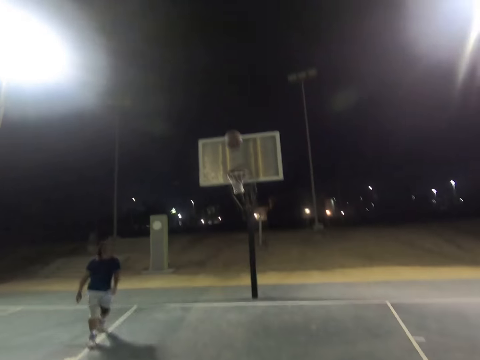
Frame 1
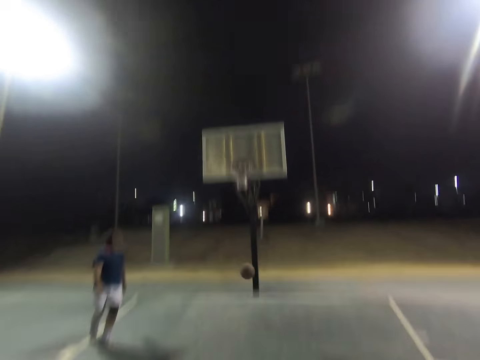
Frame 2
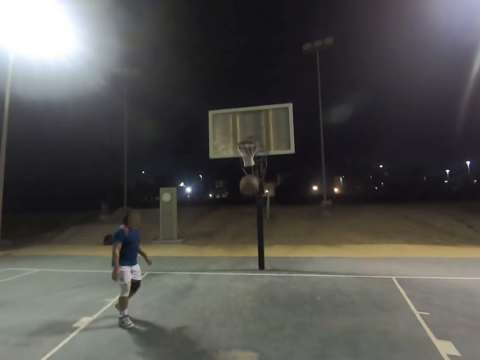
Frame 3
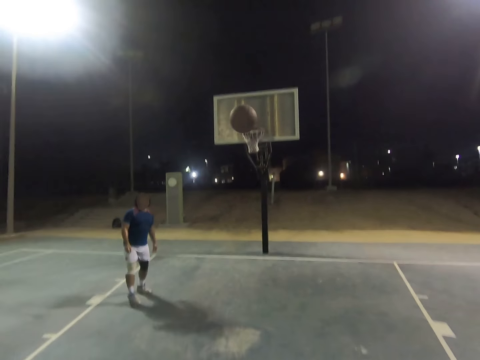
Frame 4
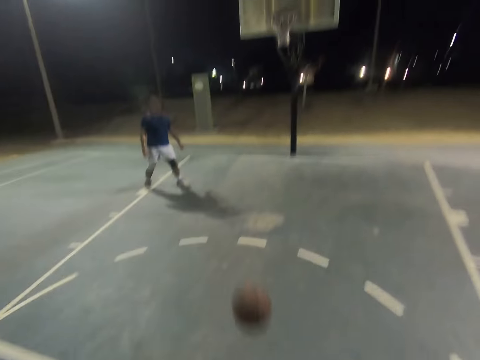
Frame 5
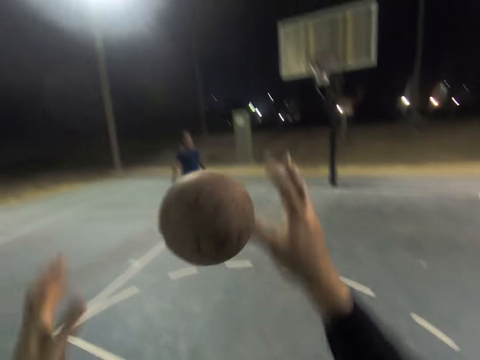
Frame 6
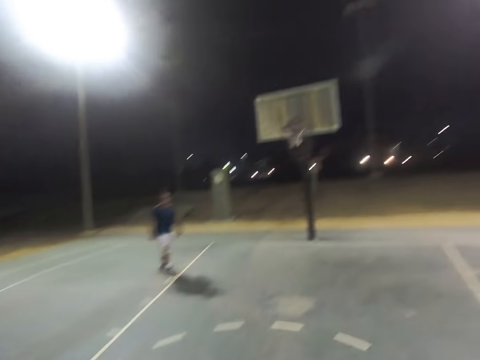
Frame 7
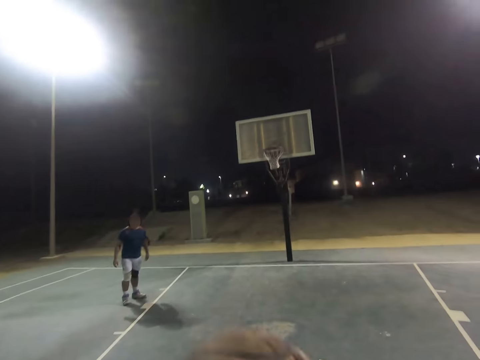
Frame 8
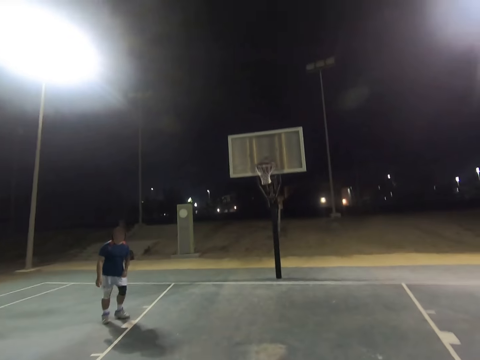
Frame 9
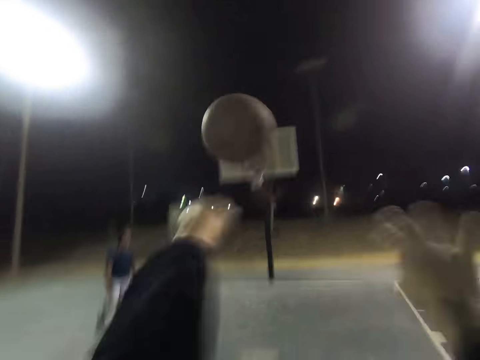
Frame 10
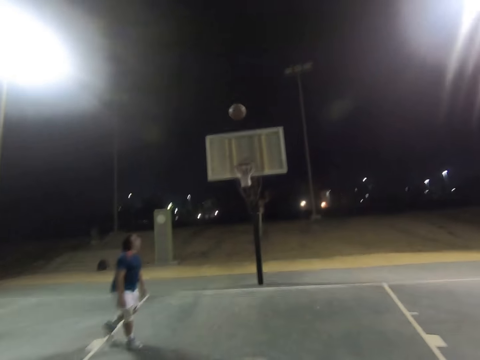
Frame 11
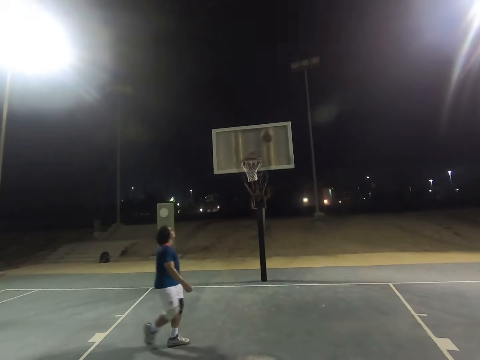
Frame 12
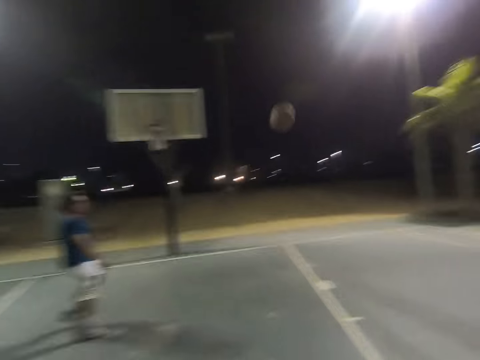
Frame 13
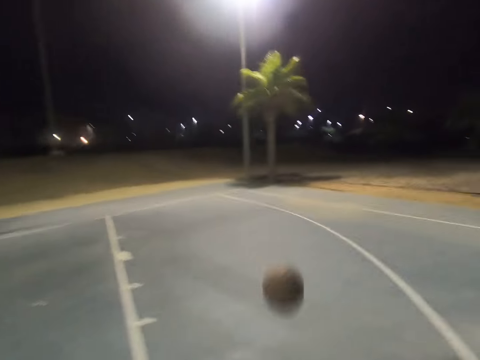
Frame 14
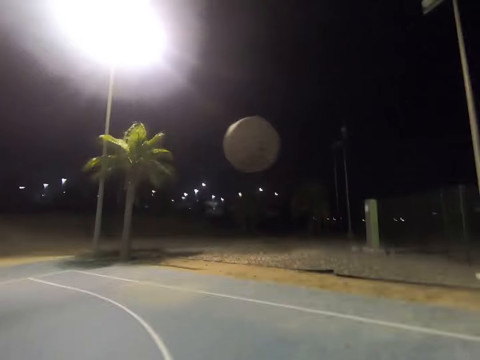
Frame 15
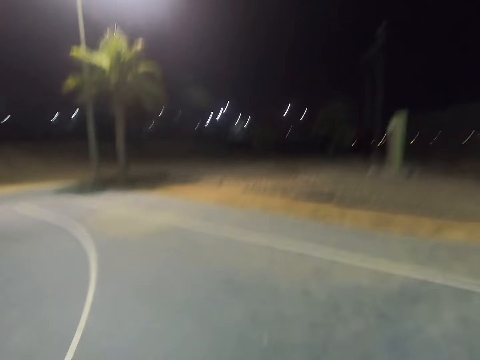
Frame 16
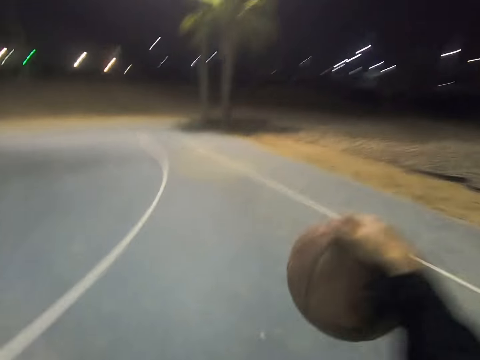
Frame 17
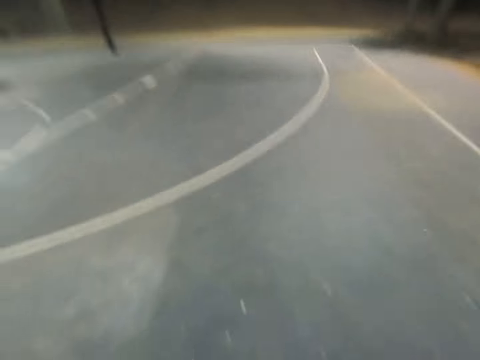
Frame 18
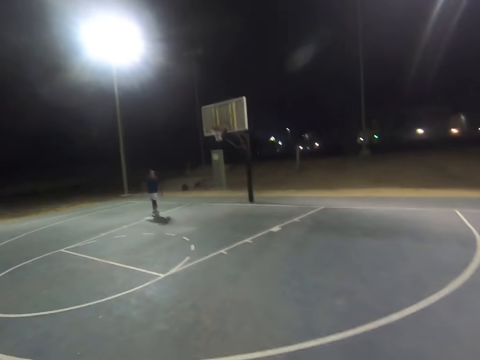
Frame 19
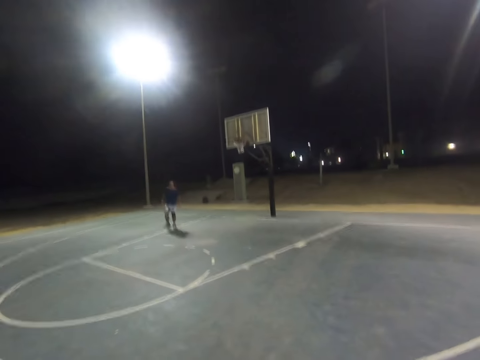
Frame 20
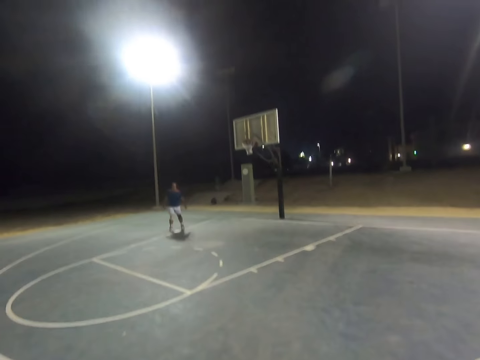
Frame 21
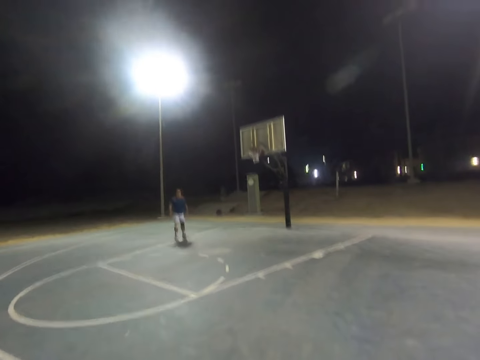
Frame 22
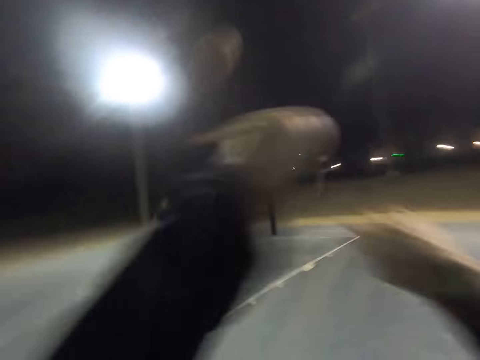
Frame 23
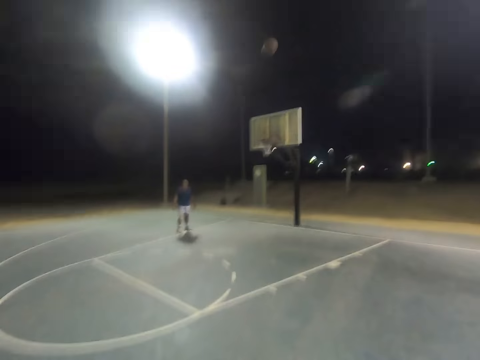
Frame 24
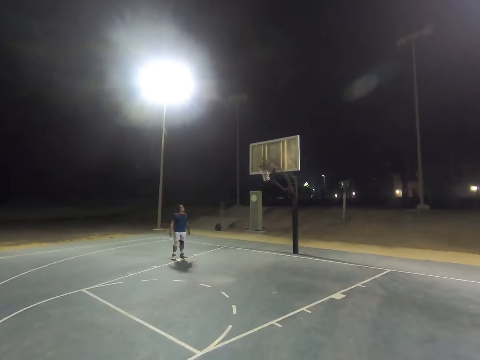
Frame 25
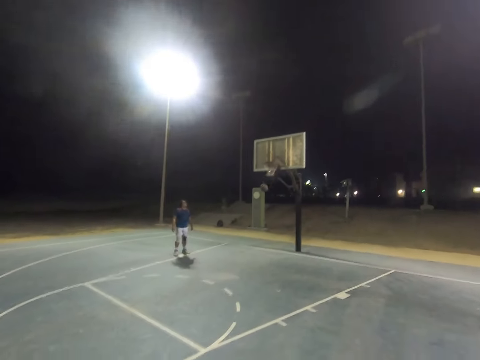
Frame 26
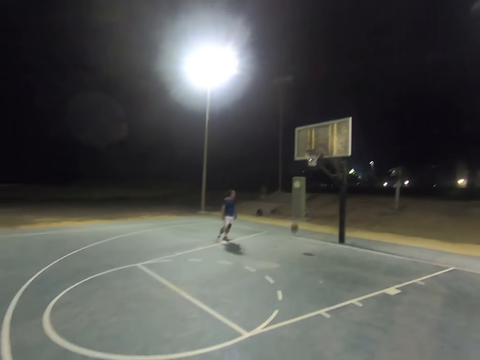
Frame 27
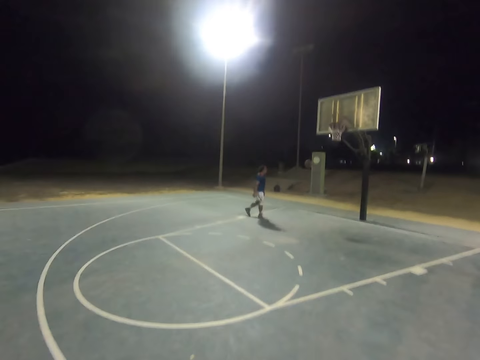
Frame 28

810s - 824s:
The camera wearer shoots the ball to the hoop. They take the ball. They shoot the ball to the hoop.

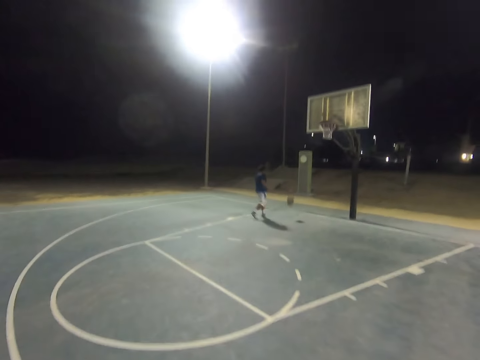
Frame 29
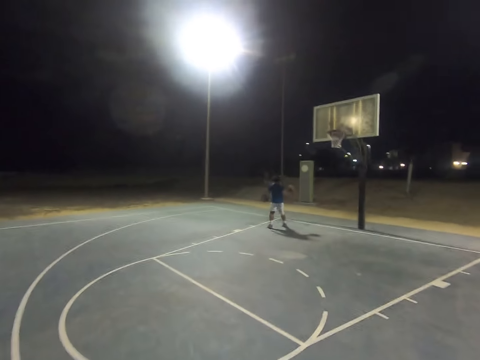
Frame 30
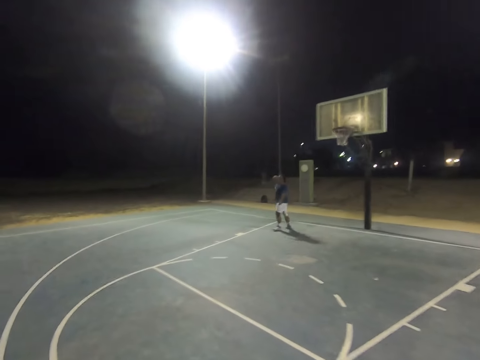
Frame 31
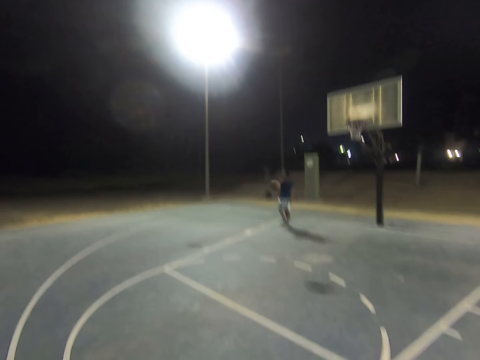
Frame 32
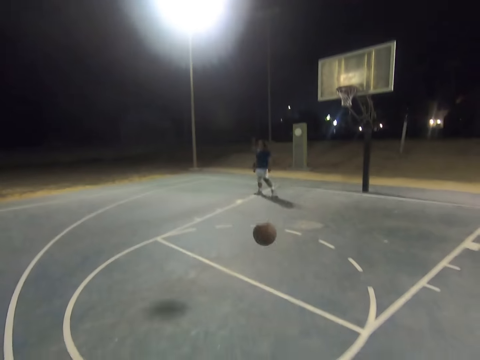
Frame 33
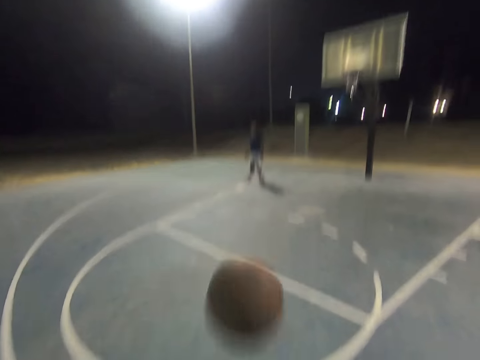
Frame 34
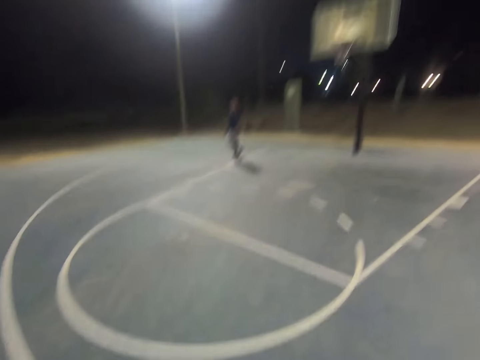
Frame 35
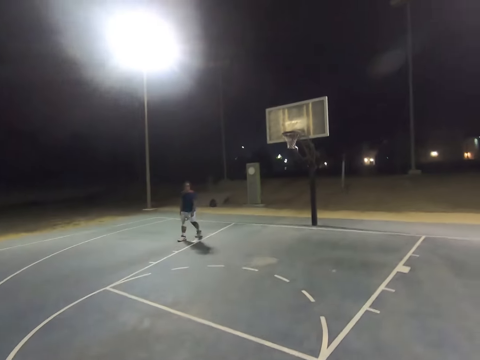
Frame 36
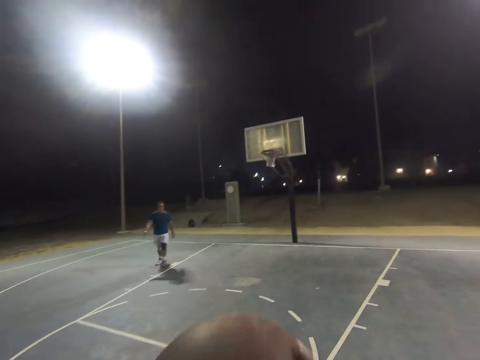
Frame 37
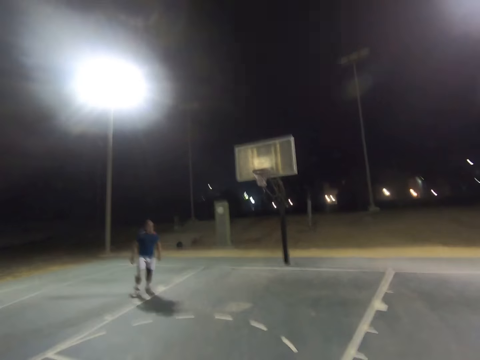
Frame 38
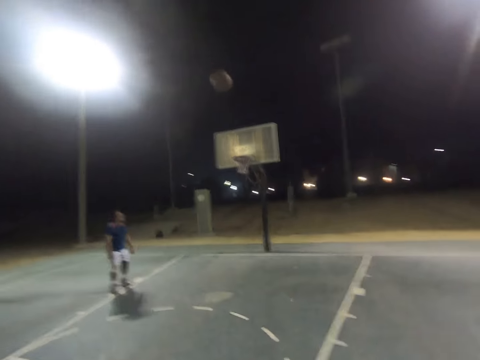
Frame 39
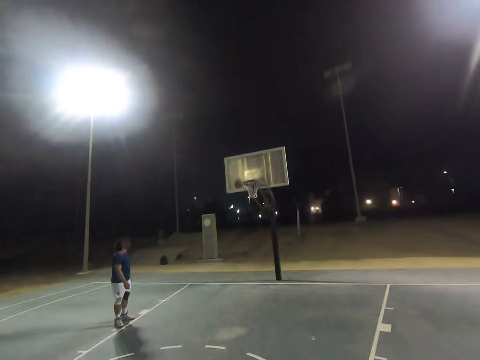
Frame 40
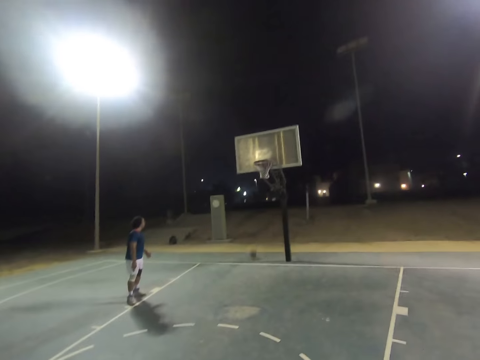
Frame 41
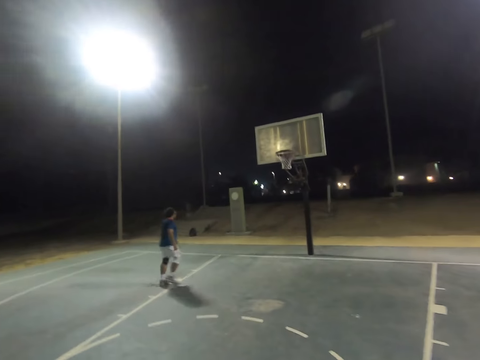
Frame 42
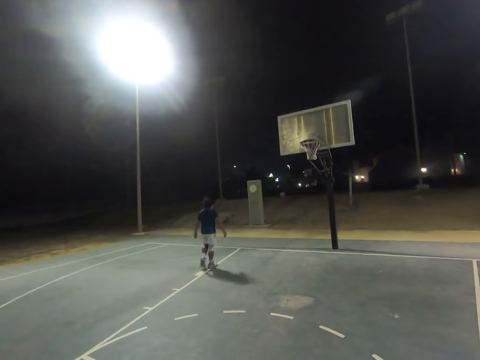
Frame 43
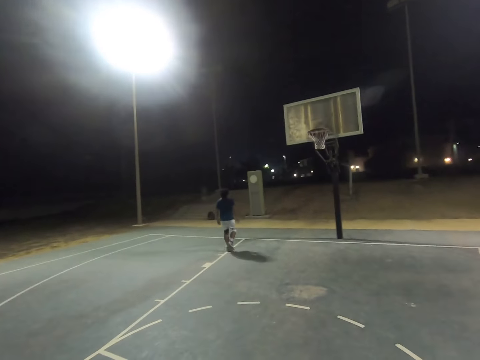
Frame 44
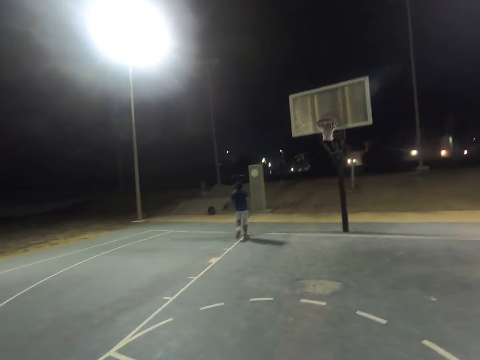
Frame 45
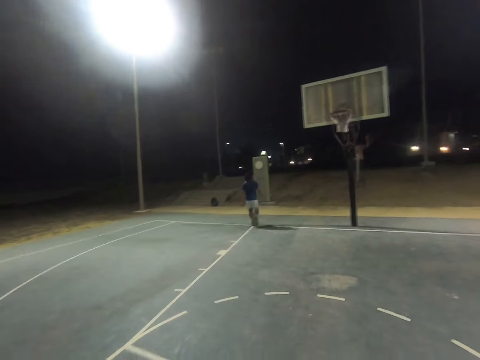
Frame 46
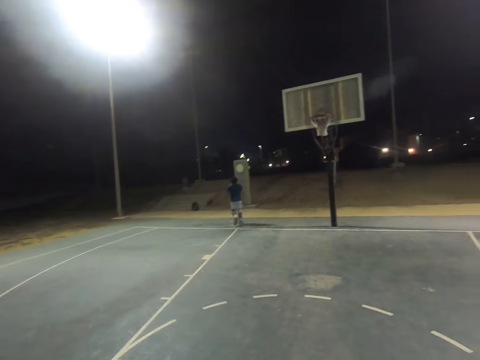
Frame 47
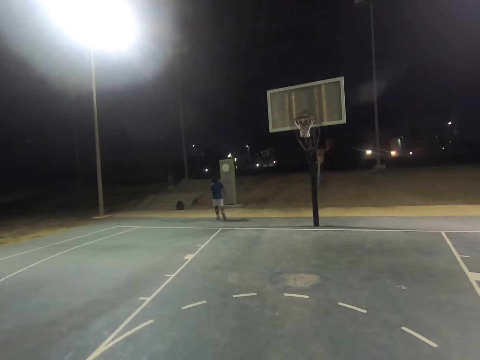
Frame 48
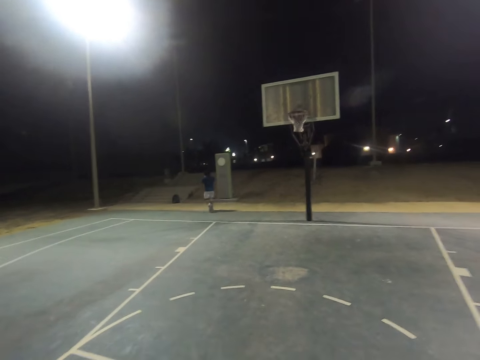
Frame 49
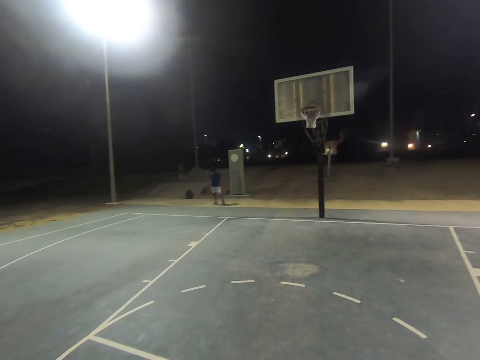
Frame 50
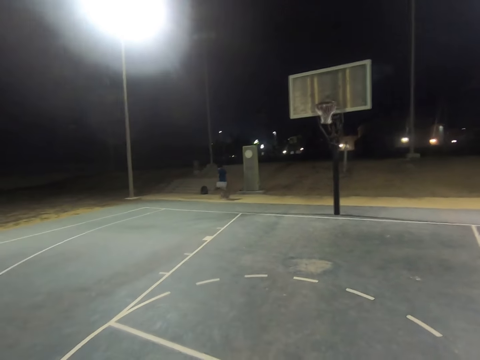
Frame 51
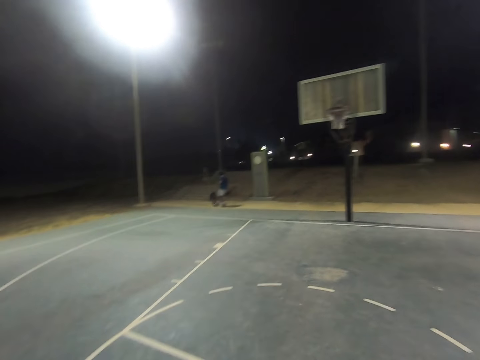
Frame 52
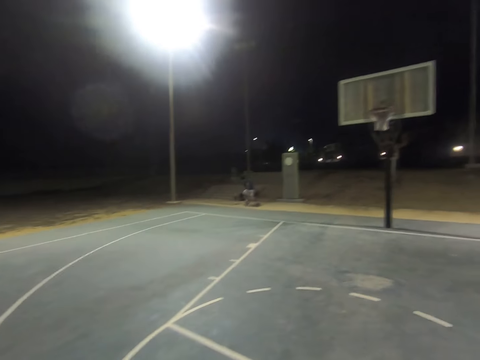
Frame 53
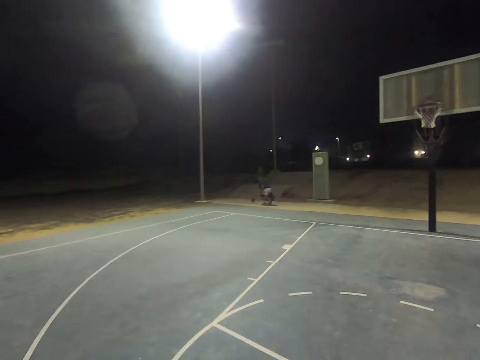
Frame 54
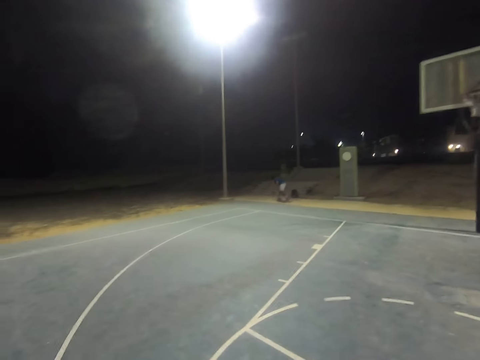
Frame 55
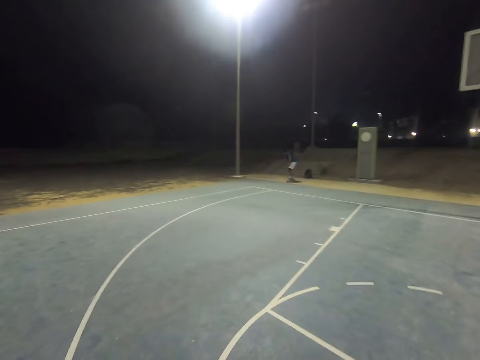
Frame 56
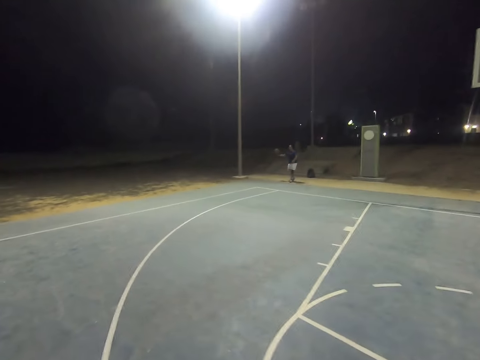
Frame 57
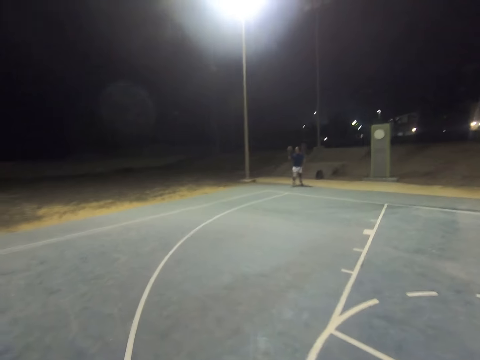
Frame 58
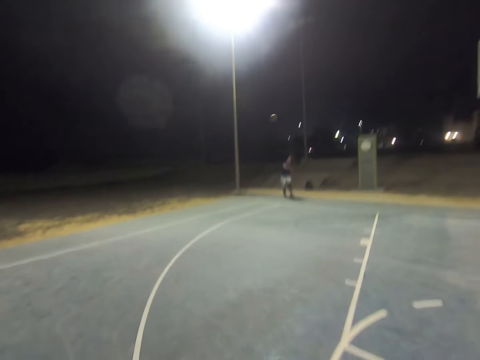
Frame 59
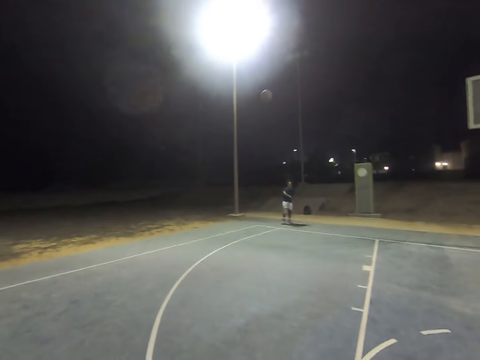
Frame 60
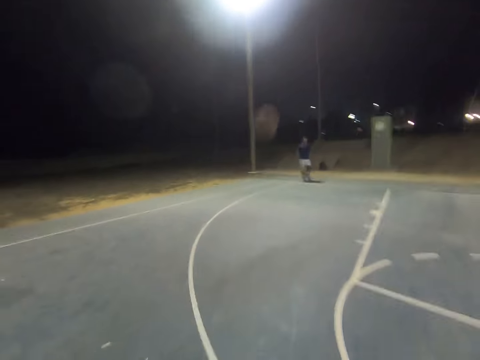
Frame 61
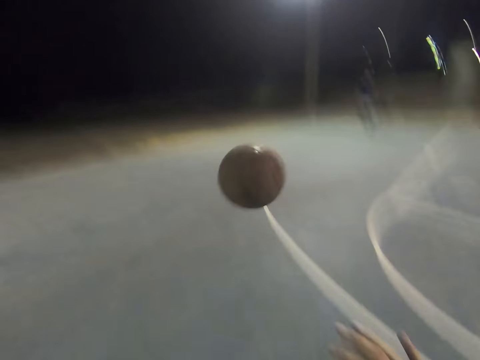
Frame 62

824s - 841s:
A person catches the ball. The camera wearer catches the ball. They shoot the ball. The person catches the ball and gives the camera wearer the ball.
